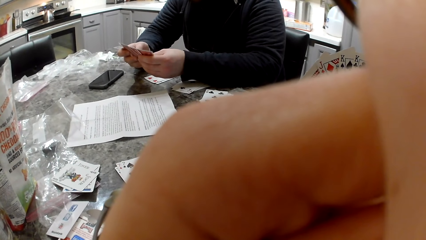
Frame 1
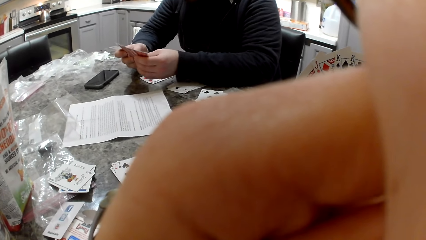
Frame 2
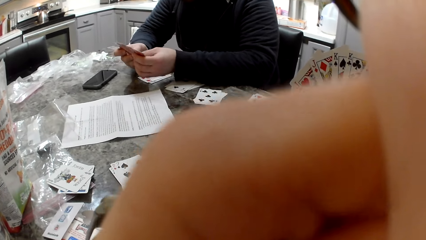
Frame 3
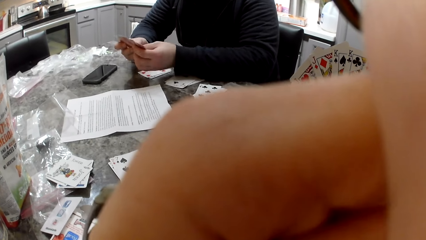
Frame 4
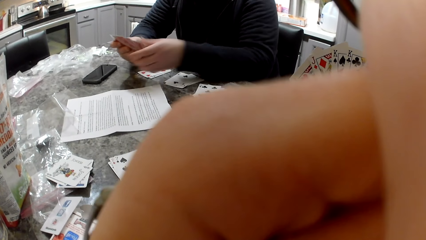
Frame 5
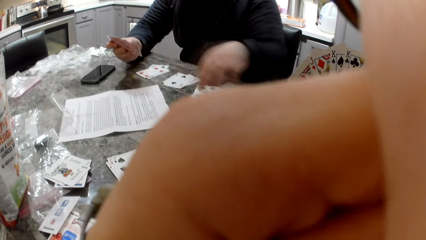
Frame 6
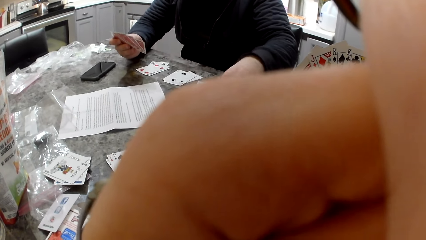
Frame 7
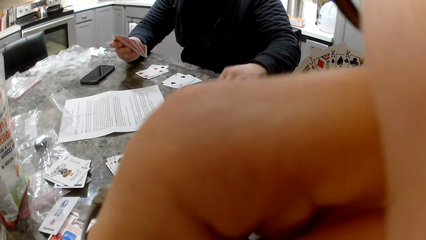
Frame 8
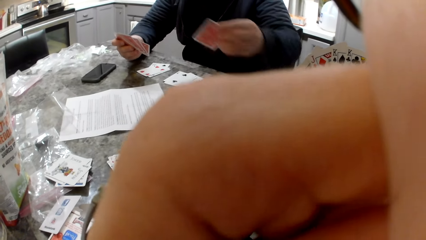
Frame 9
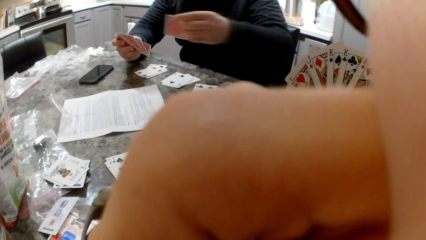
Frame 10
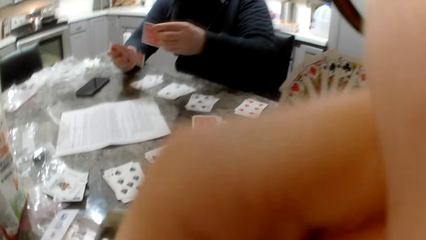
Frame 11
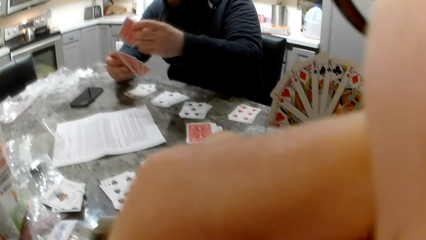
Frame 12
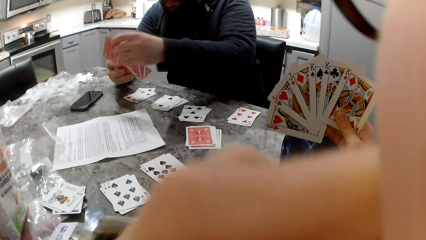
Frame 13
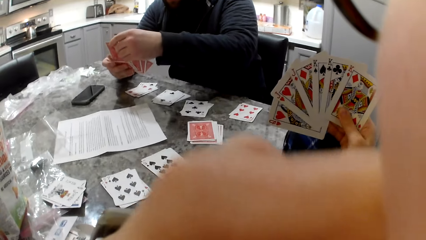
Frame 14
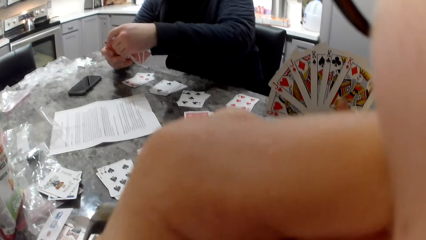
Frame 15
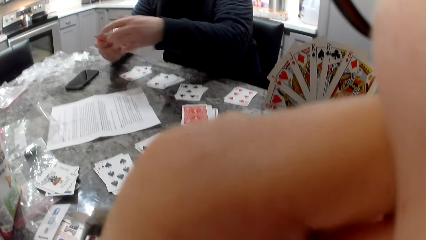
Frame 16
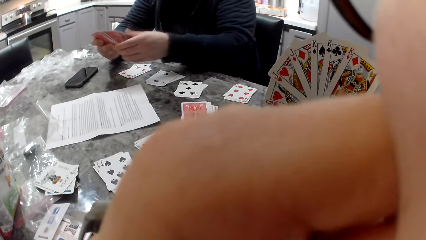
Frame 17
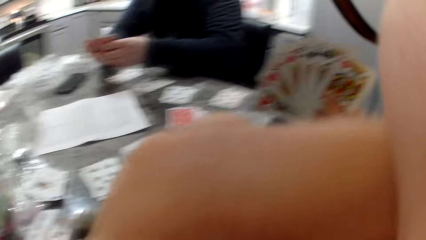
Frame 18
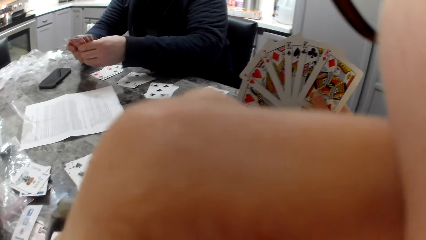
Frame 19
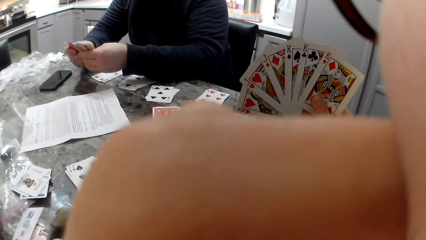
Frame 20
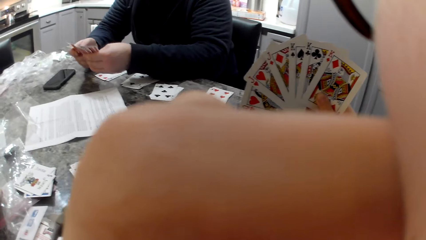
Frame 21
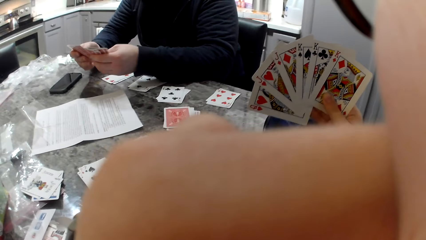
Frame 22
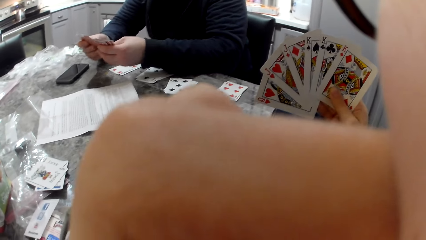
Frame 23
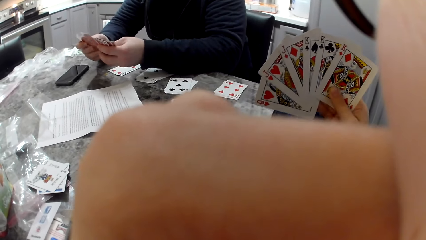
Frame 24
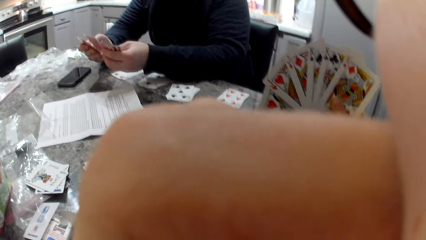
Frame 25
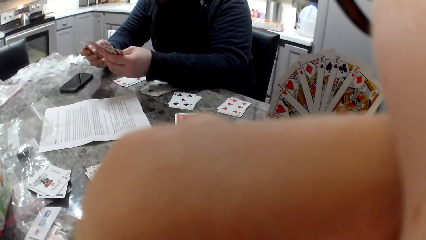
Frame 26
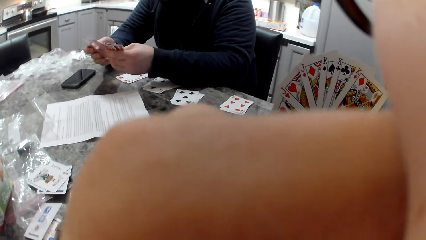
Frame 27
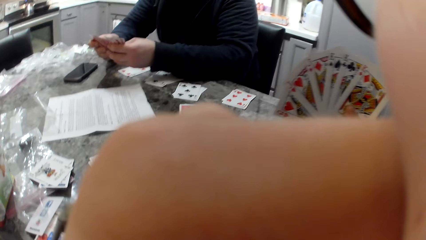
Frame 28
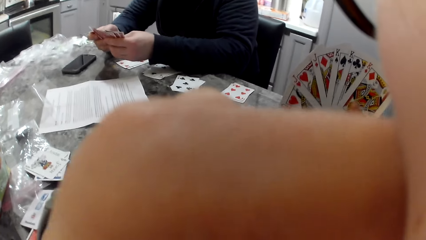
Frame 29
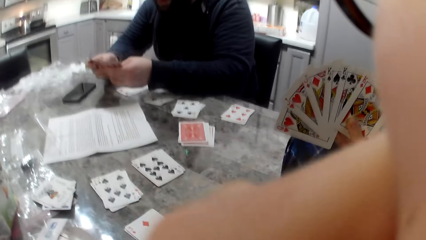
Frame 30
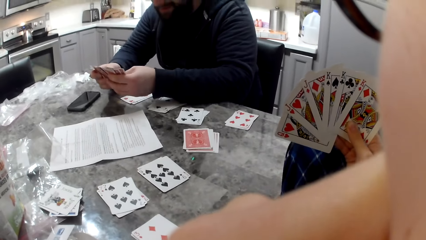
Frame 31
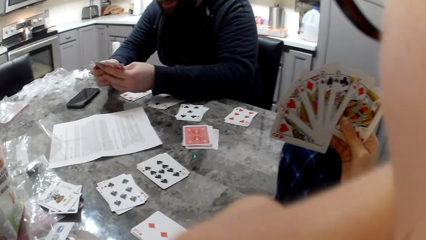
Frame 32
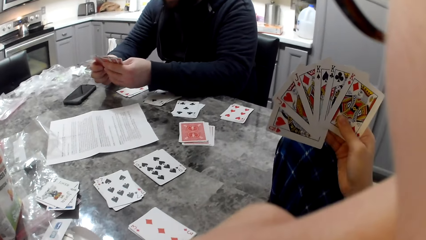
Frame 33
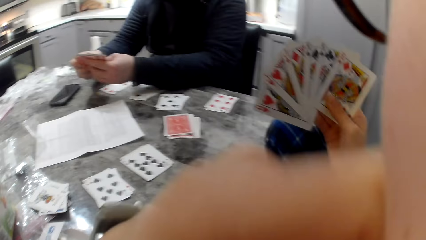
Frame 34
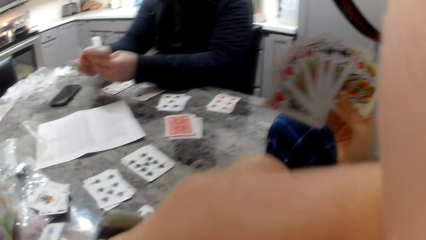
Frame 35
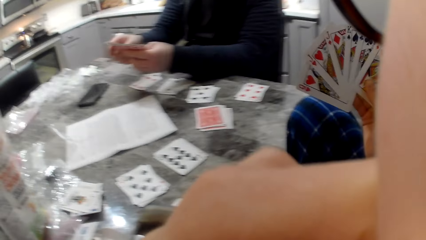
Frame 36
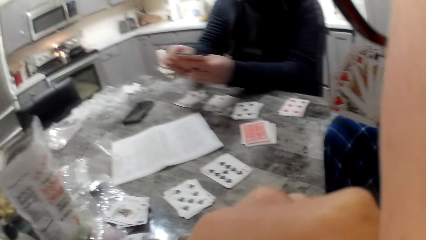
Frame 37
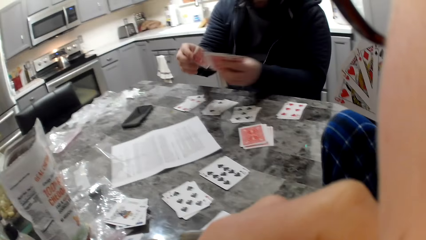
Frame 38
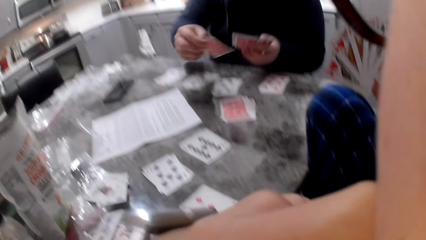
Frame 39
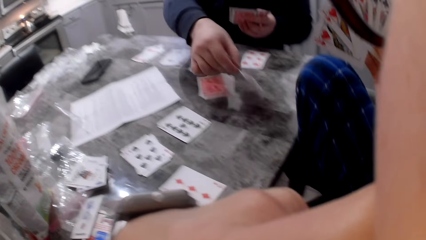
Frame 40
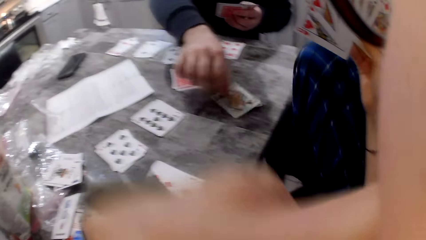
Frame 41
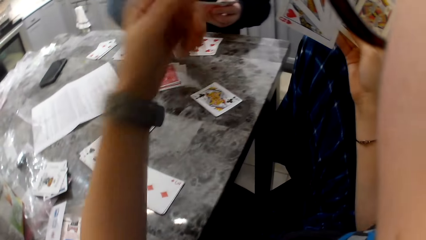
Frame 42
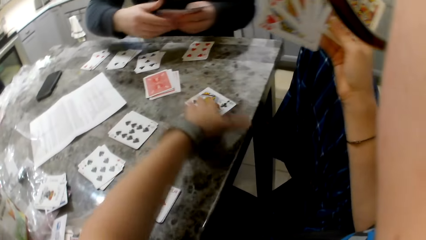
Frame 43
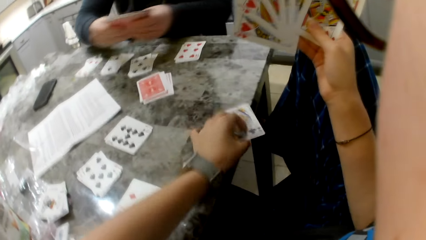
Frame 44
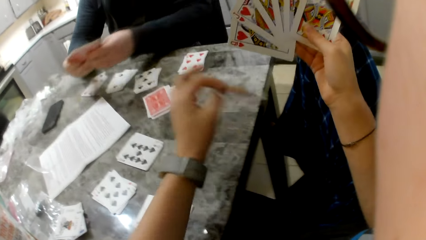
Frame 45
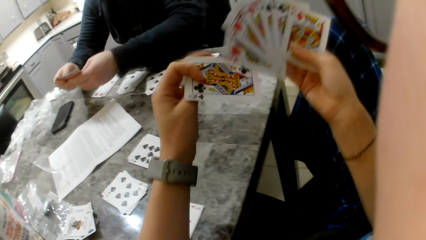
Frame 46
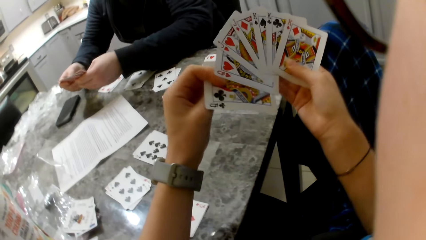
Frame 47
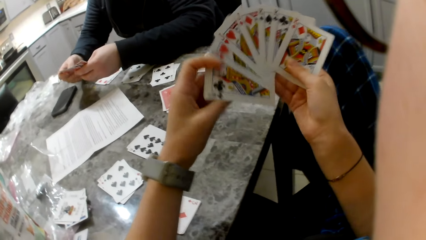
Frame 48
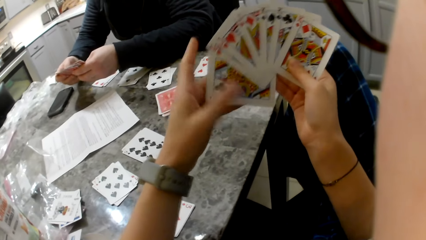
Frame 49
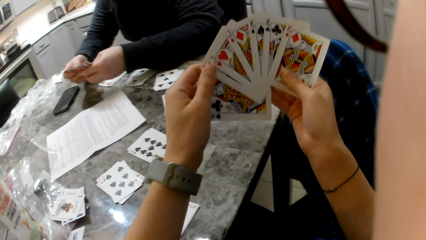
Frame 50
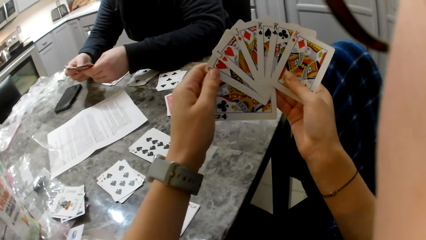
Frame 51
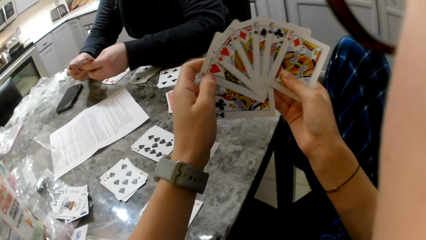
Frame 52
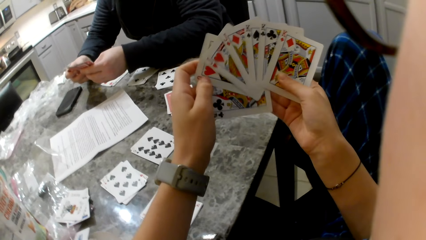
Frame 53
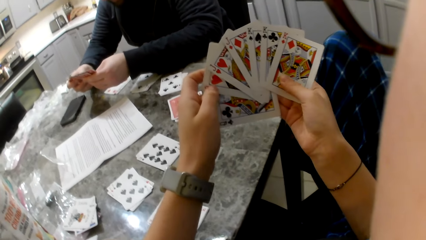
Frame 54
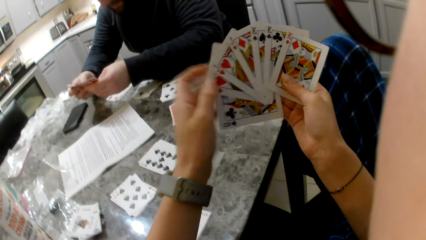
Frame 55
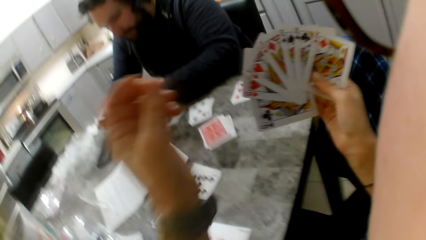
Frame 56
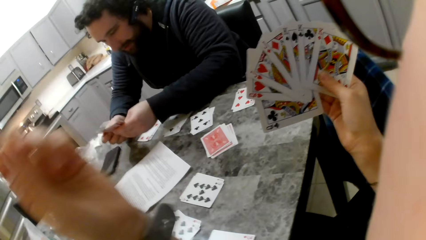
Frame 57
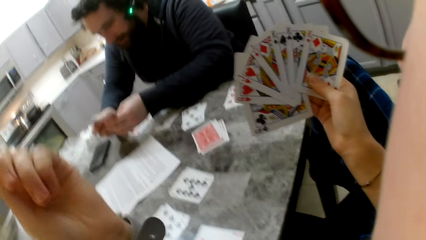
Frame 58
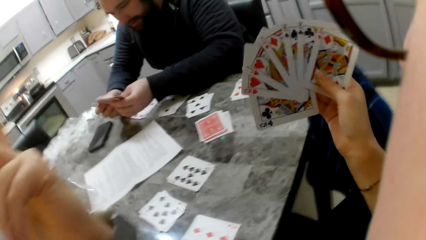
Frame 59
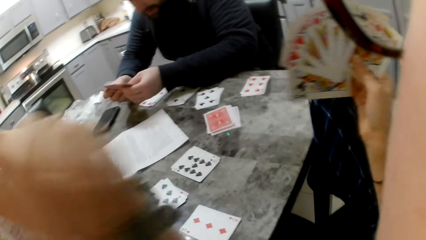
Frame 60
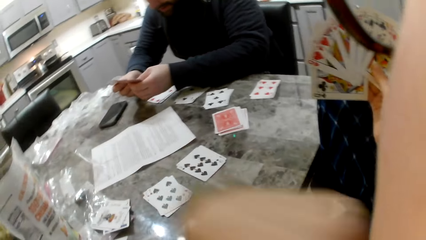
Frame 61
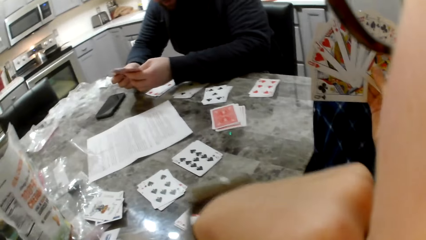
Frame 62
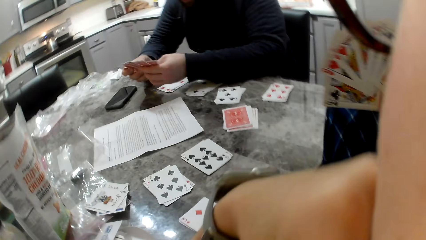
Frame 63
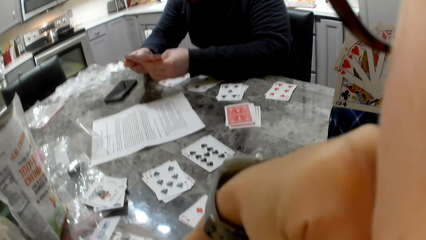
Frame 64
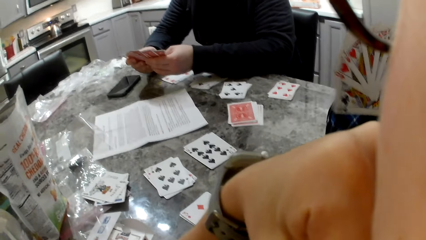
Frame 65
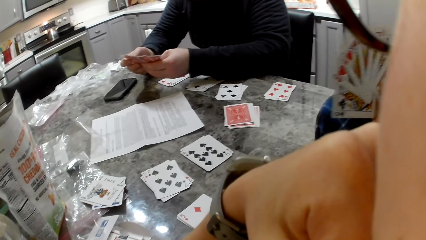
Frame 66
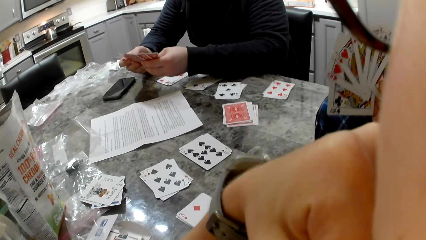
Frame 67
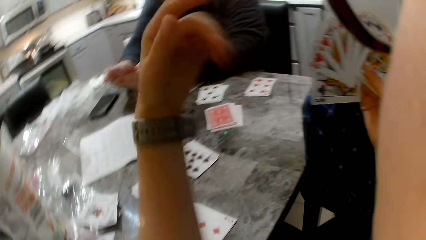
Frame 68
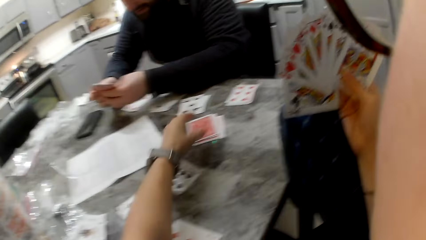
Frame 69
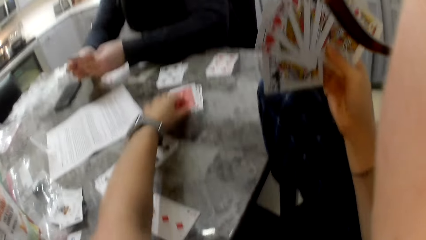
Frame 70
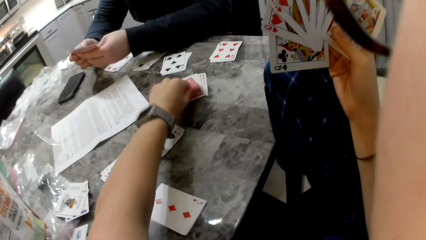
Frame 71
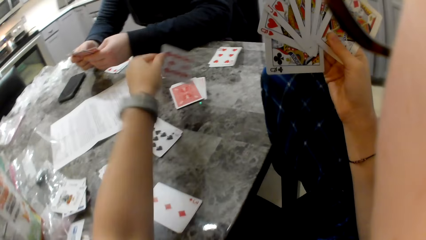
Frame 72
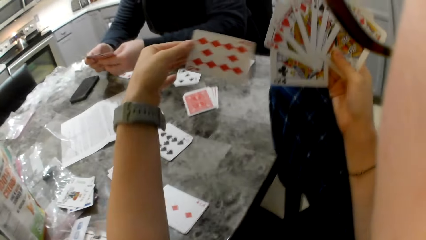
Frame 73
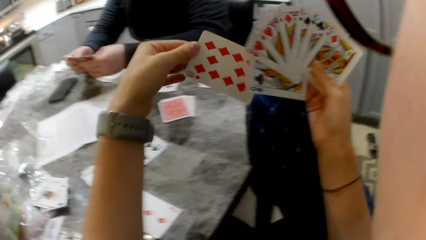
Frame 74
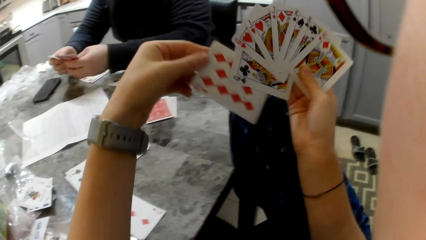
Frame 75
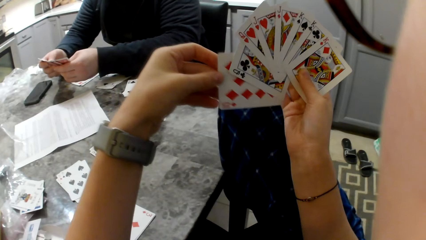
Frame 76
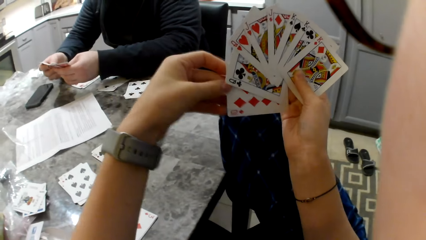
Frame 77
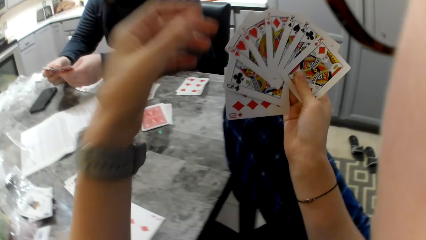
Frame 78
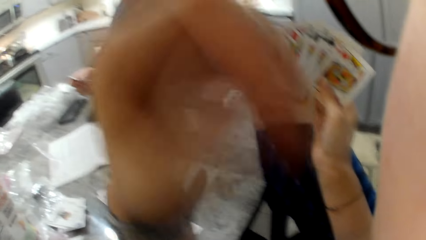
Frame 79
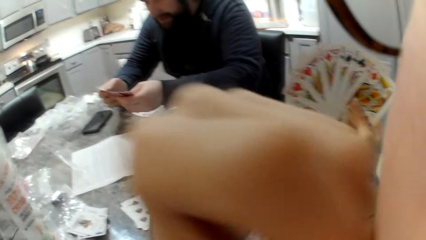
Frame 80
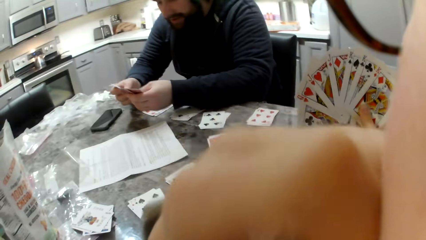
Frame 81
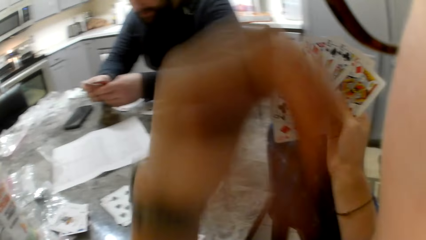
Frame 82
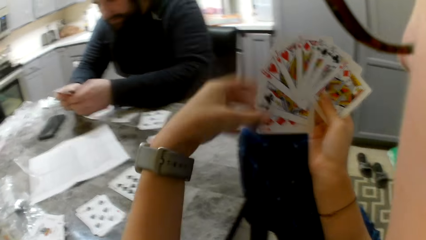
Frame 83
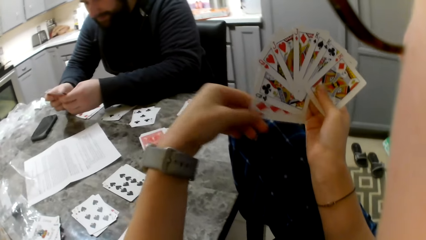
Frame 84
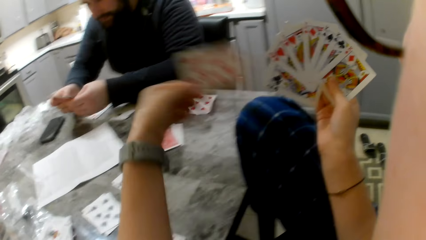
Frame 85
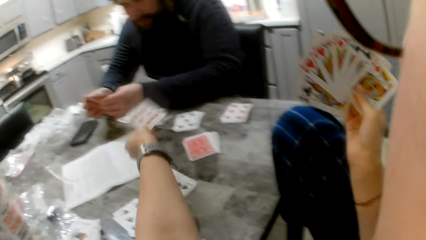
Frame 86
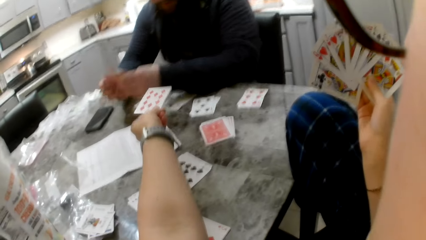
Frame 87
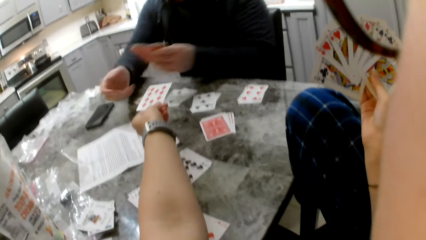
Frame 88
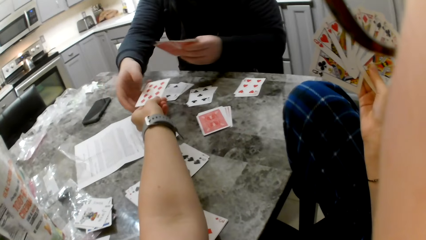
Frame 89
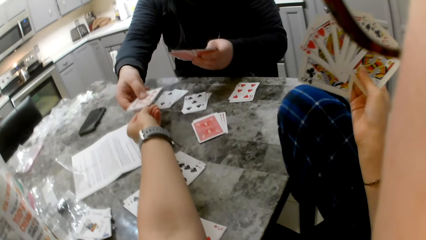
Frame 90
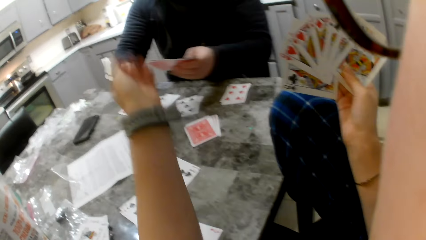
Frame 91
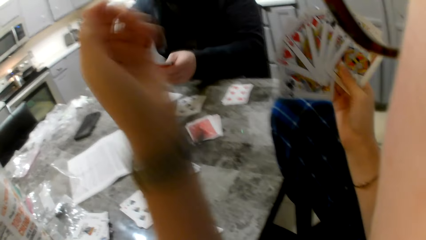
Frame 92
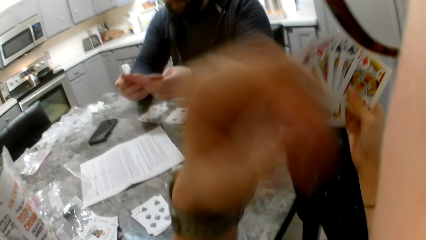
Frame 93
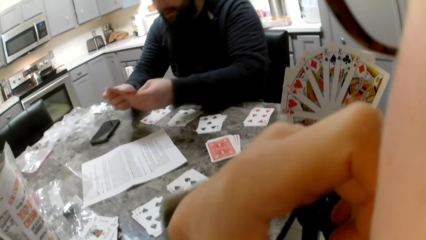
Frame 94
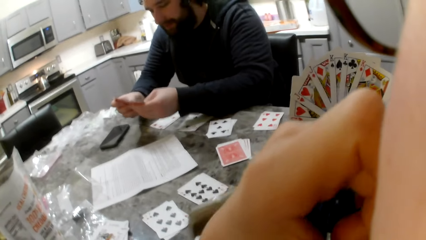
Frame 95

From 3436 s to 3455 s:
A man picks a card from the table. The man puts the card in his hand. The man drops a card on the table. The camera wearer picks the card from the table. She puts the card in her hand. She touches her face. She picks a card from the table. She puts the card in her hand. She touches her face. She gives the man a card. The man puts the card in his hand. The camera wearer touches her face.
